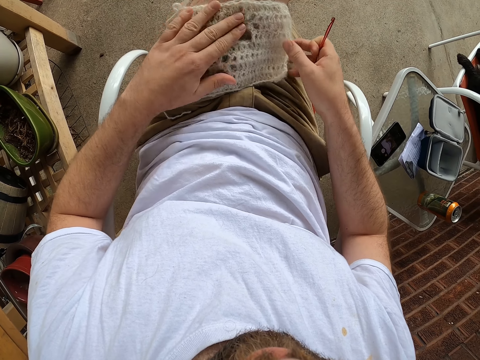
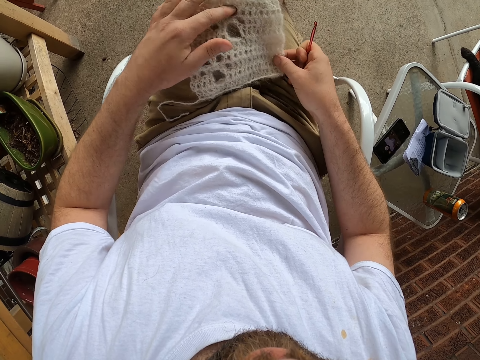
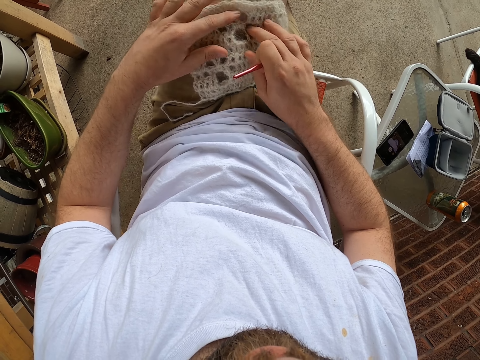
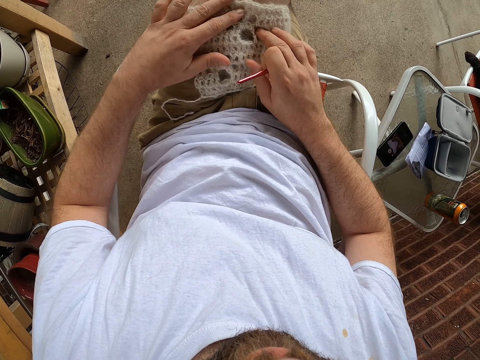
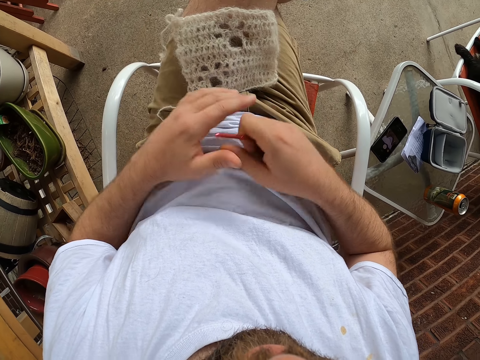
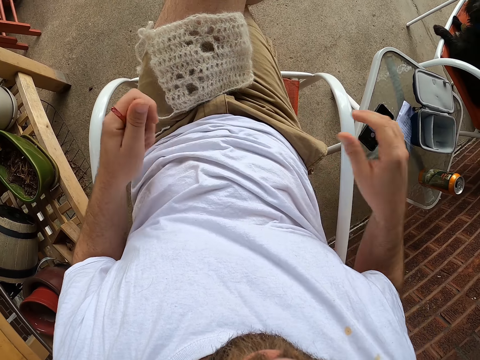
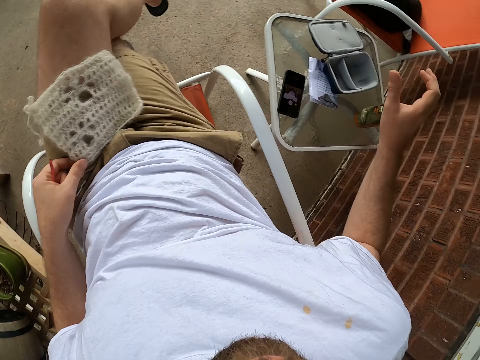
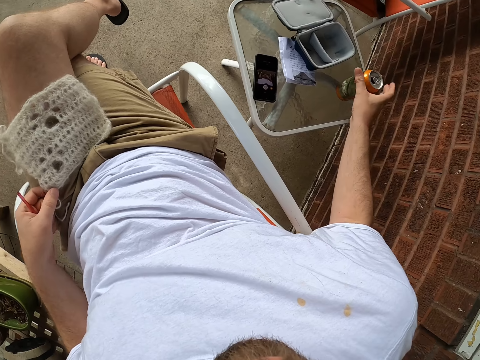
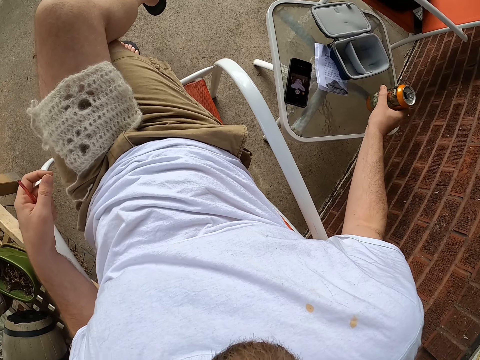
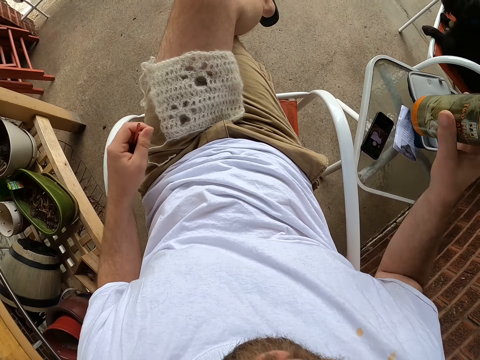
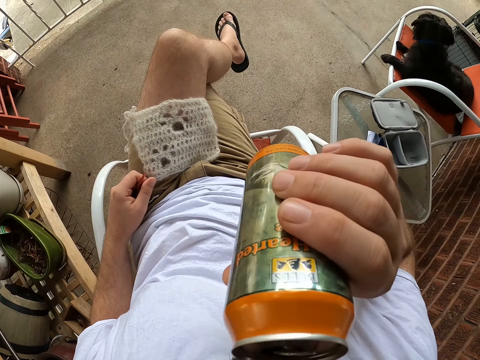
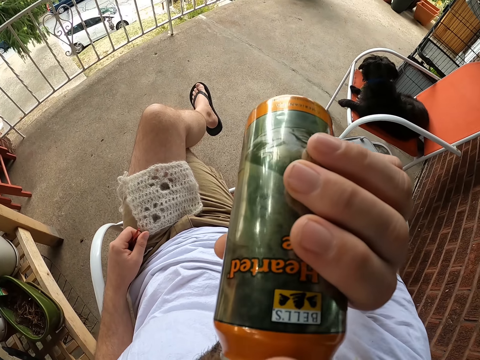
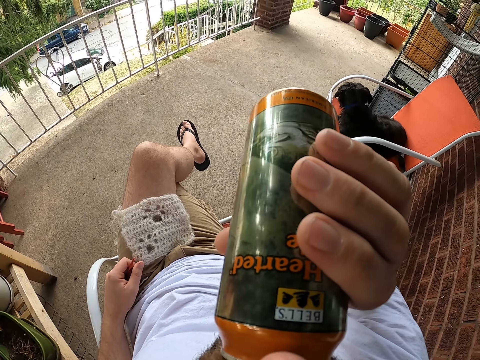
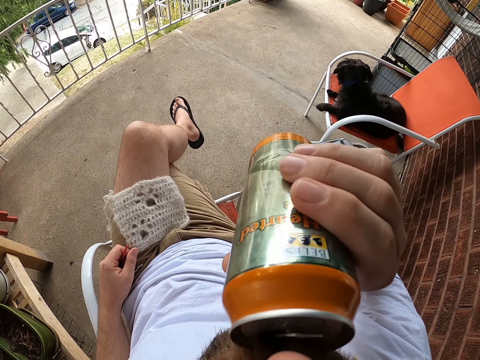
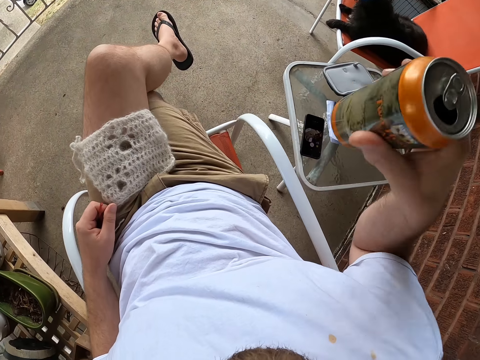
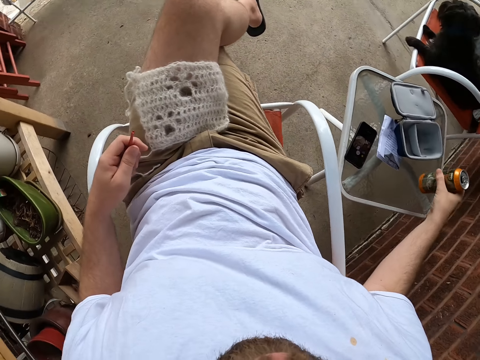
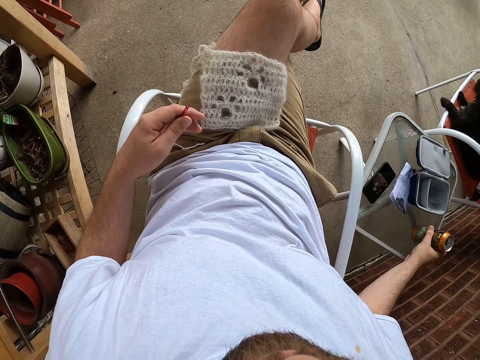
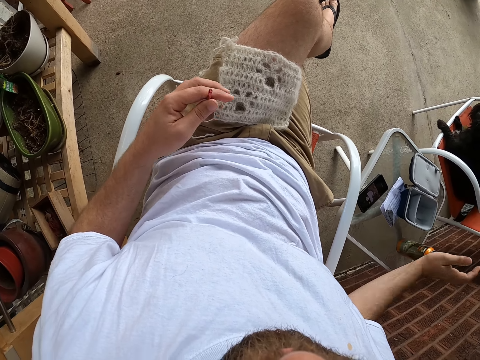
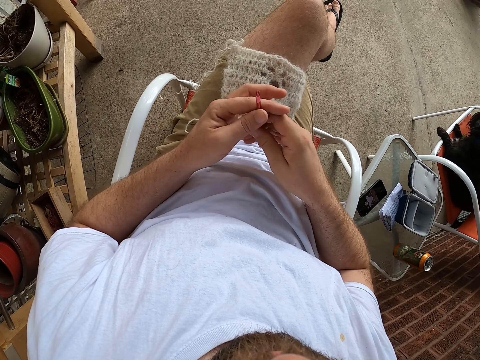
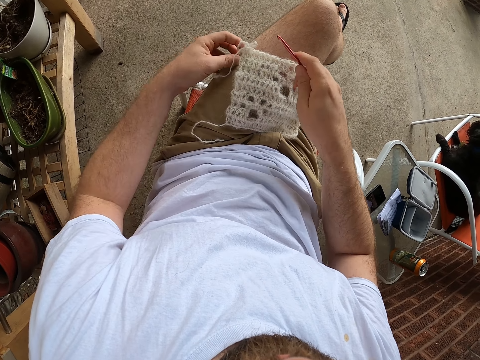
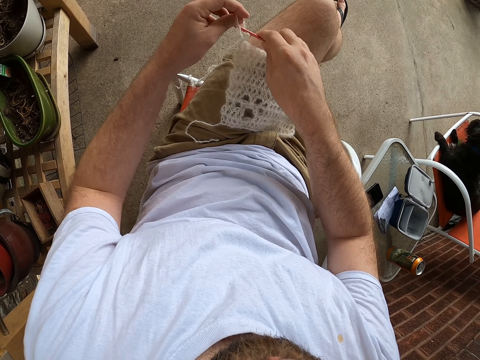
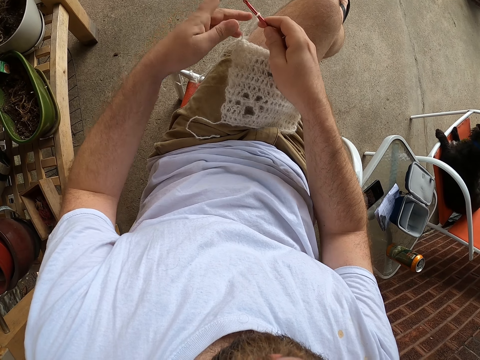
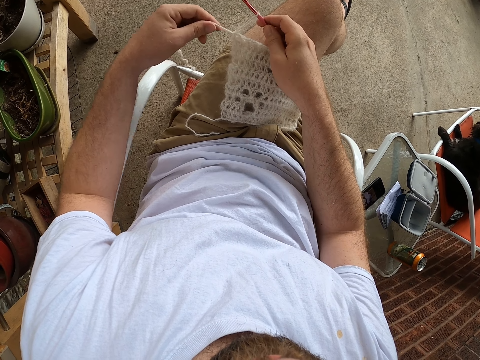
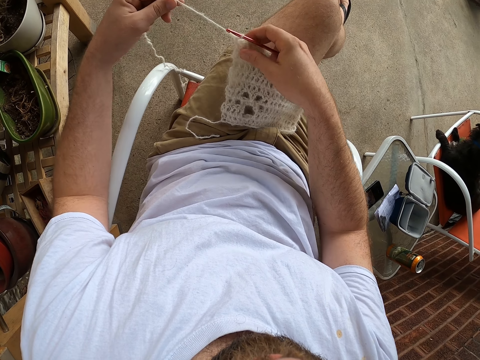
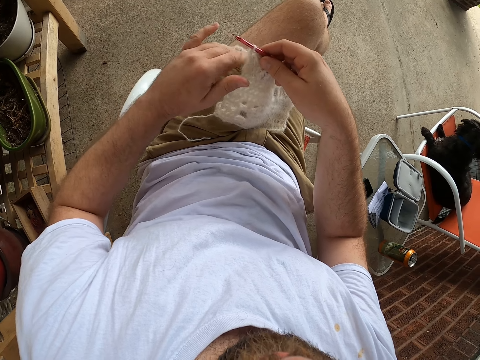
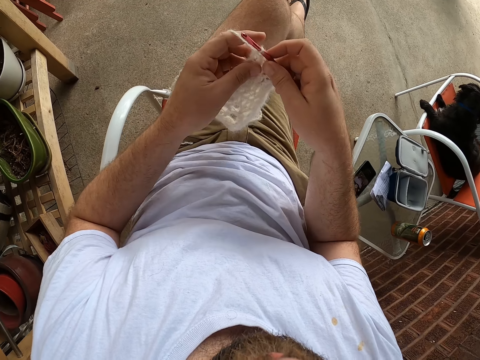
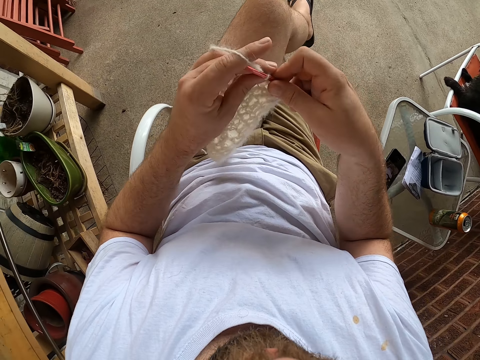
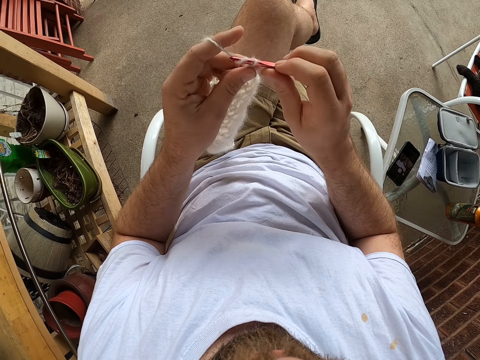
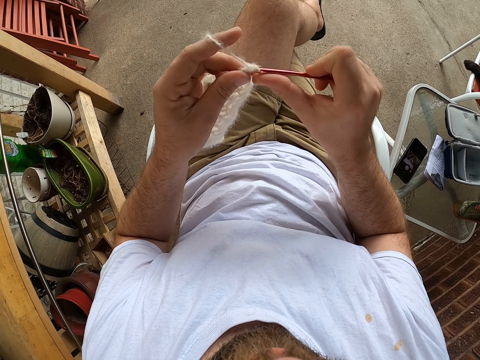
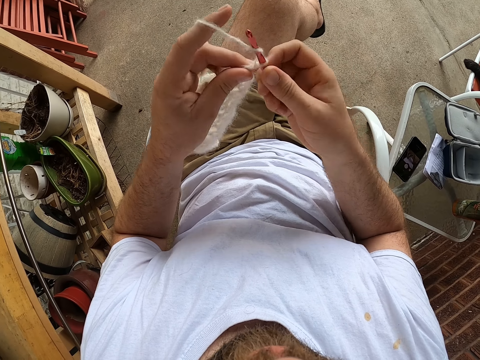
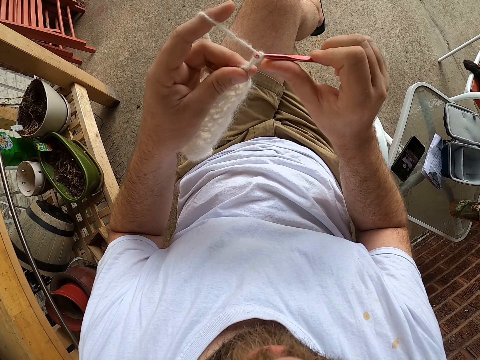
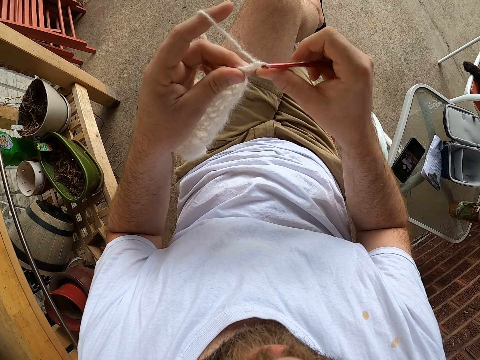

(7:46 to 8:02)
The camera wearer holds the crochet hook with his left hand. He transfers the knitting pin to his left hand. He picks up a can from a table with his right hand. He drinks from the can. He drops the can onto the table. He holds the crochet hook with his right hand. He transfers the knitting pin to his right hand. He adjusts the thread on the crochet hook. He inserts the knitting pin into the scarf. He lifts up the fabric. He knits the yarn with the knitting pin.

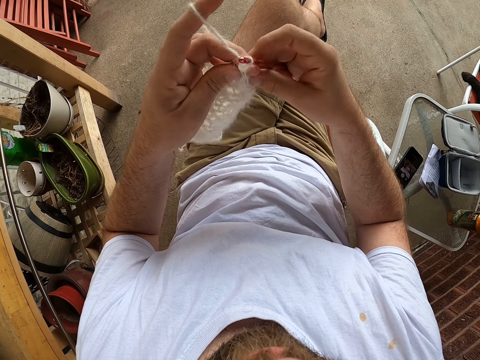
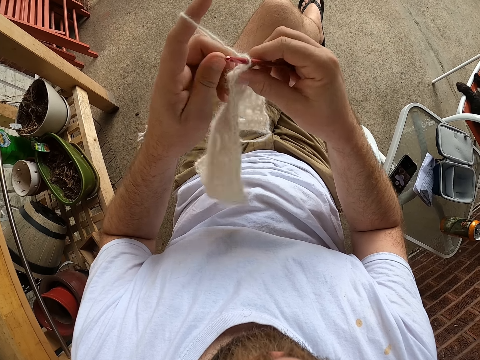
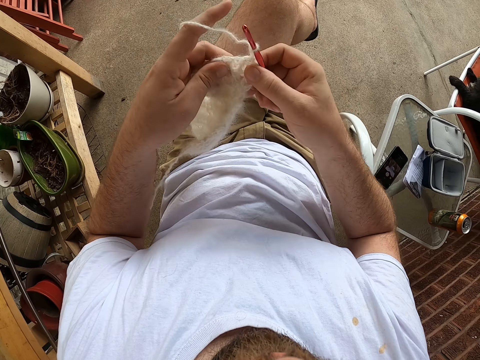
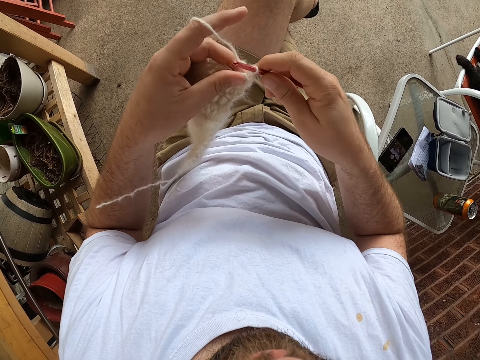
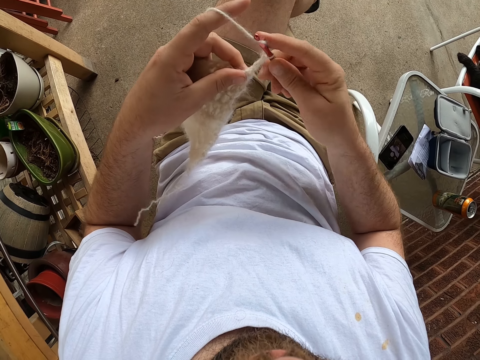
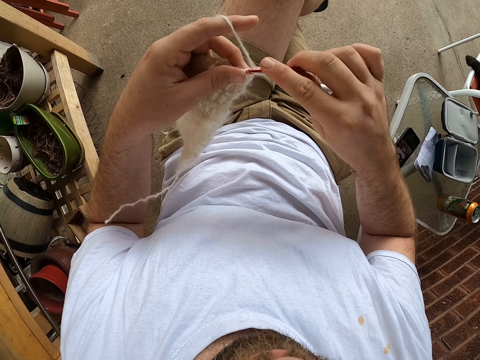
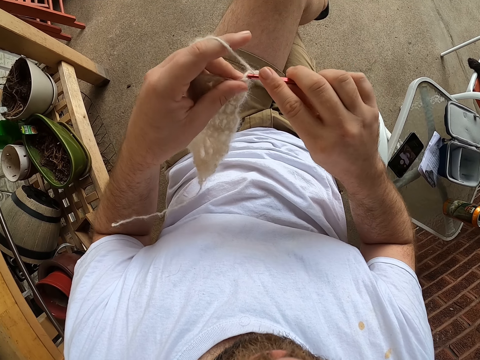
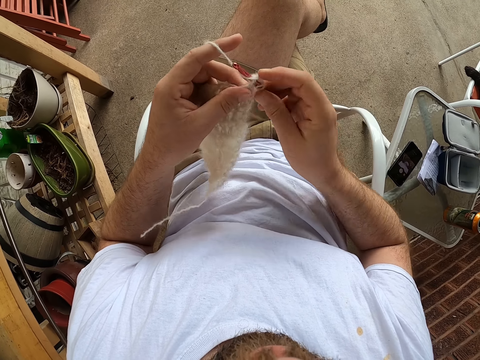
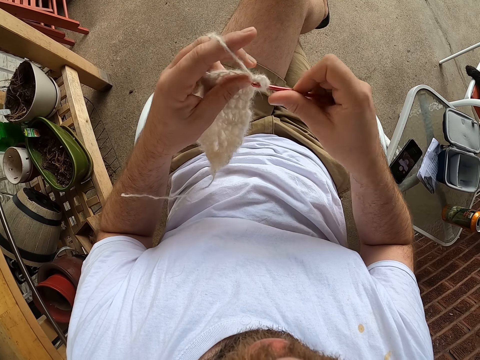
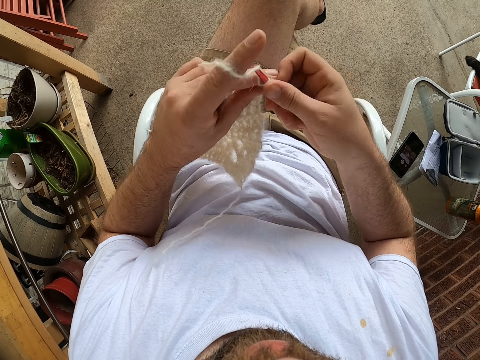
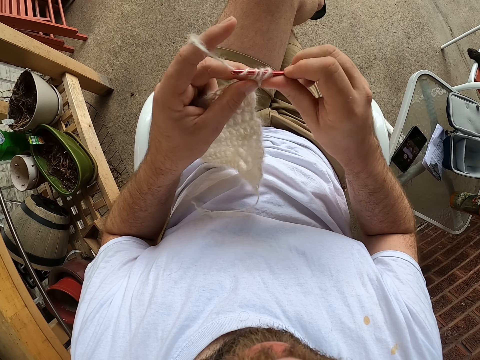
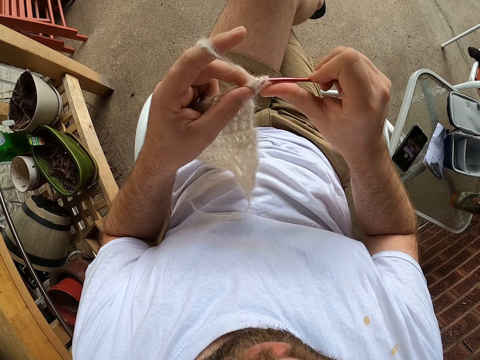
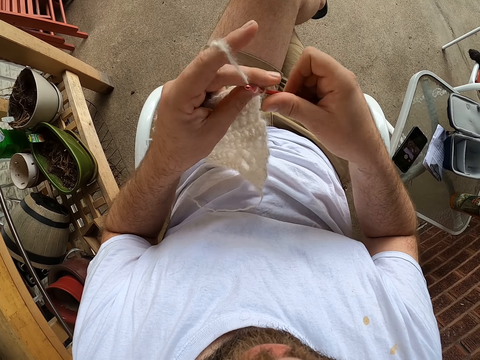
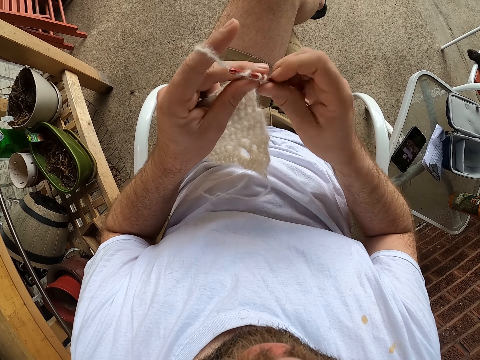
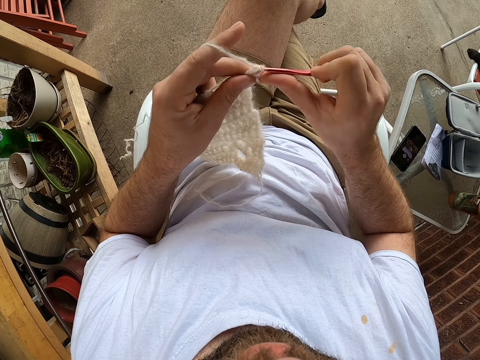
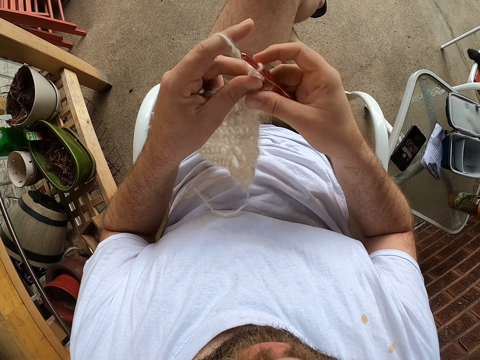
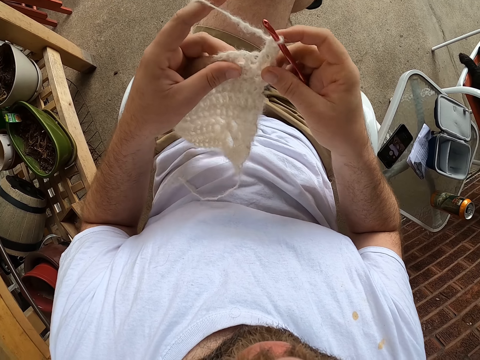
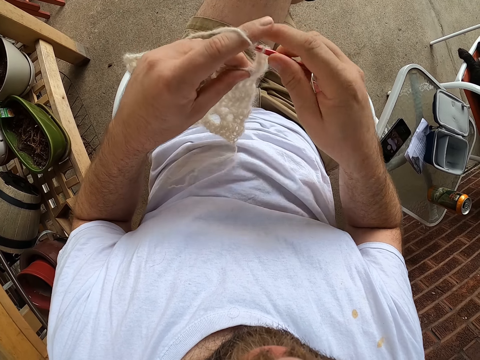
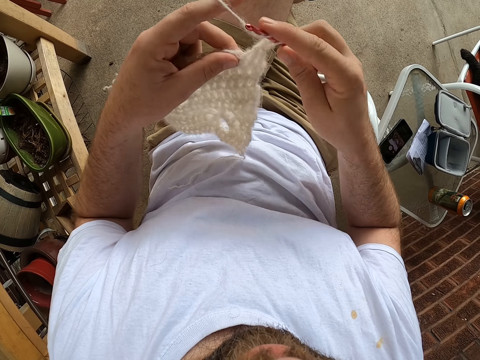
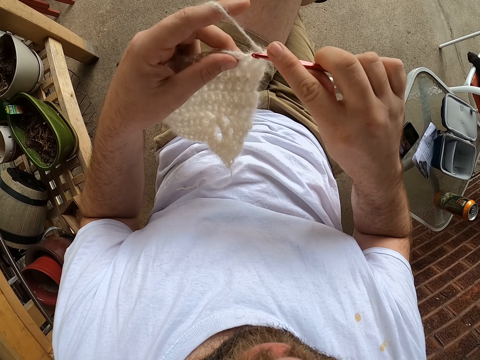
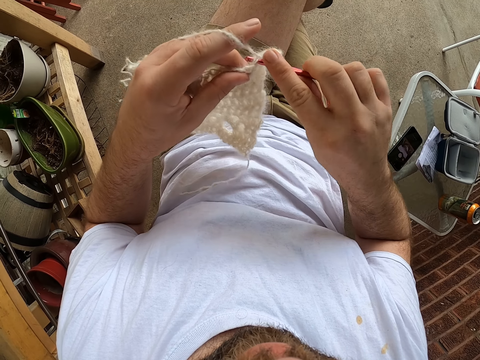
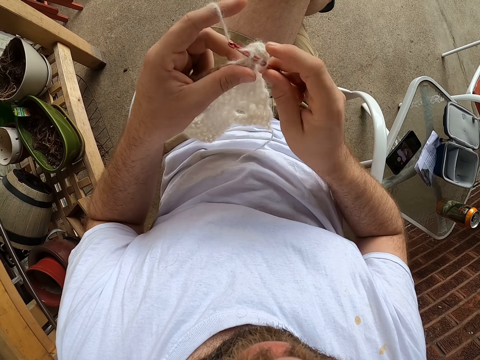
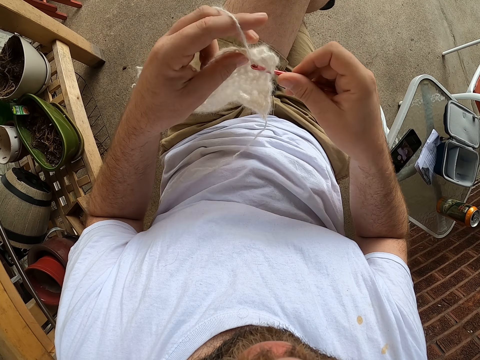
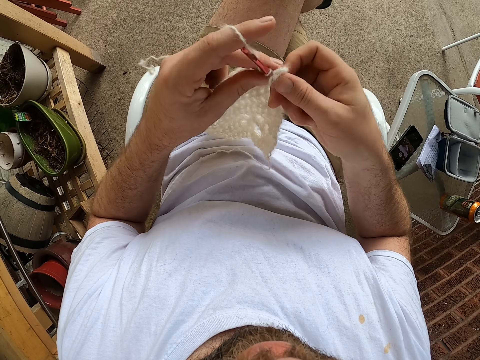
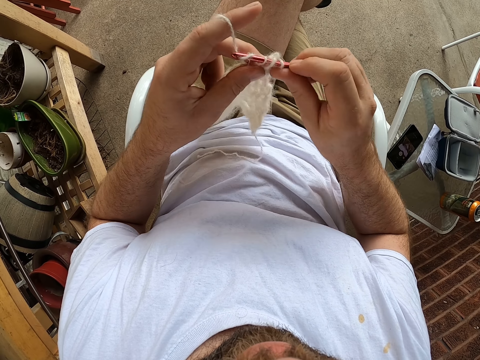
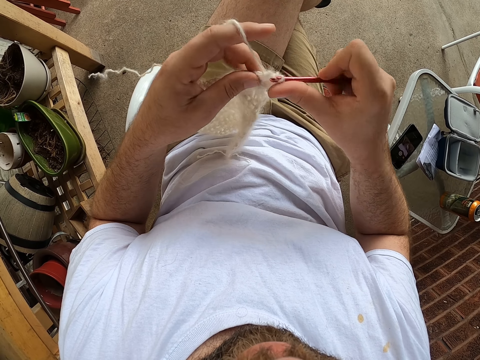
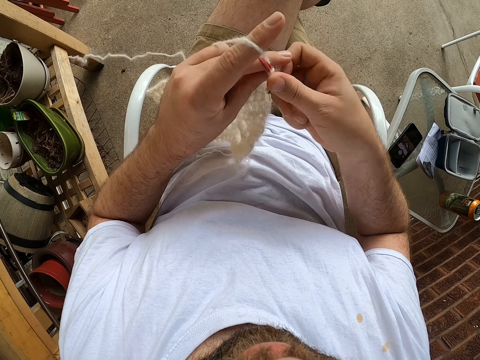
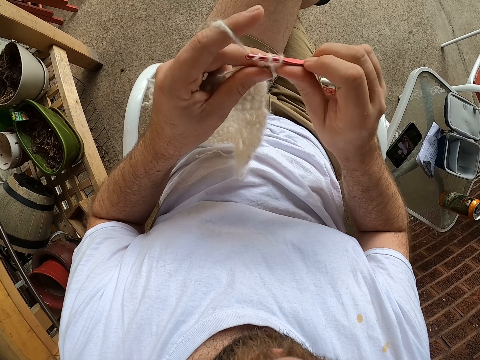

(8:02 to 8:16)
The camera wearer adjusts the fabric. They knit the fabric. They adjust the fabric. They knit the fabric.
